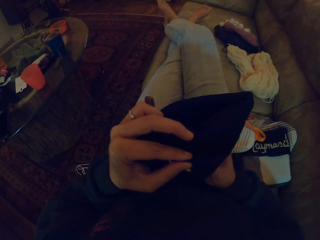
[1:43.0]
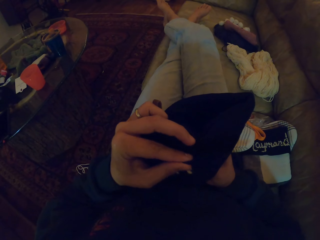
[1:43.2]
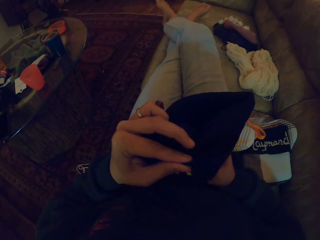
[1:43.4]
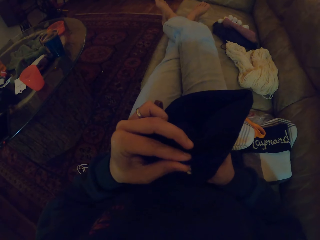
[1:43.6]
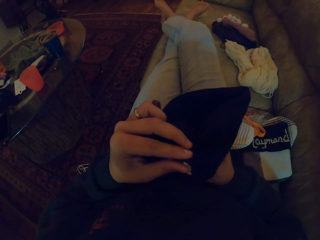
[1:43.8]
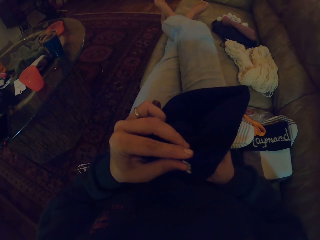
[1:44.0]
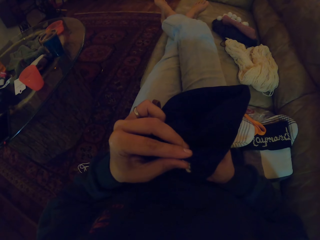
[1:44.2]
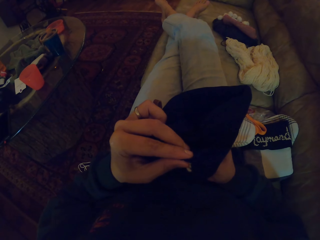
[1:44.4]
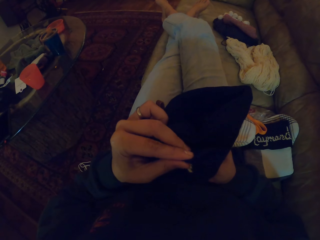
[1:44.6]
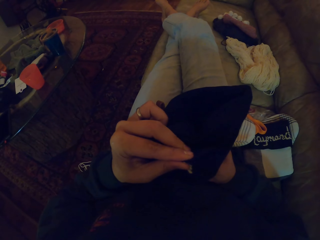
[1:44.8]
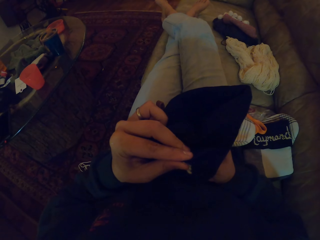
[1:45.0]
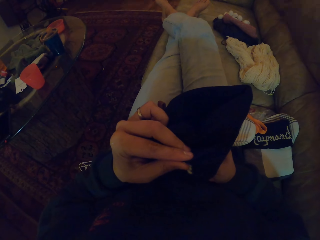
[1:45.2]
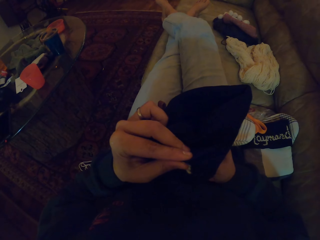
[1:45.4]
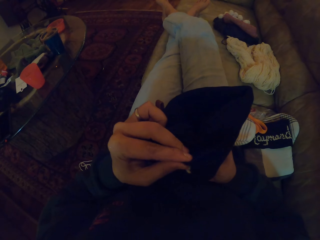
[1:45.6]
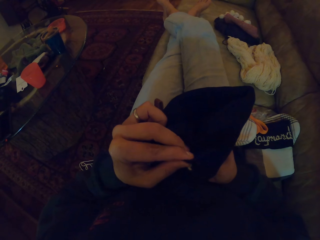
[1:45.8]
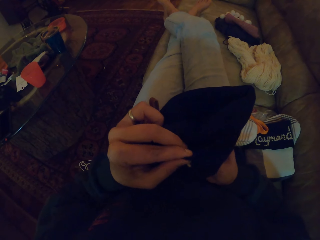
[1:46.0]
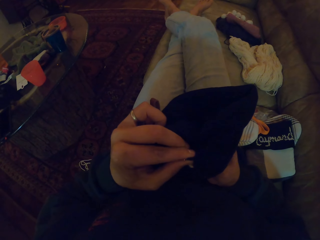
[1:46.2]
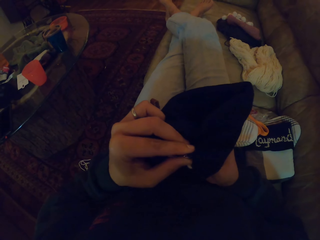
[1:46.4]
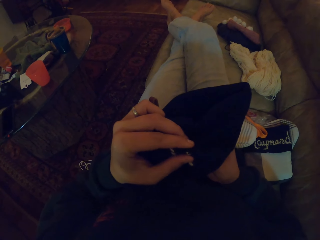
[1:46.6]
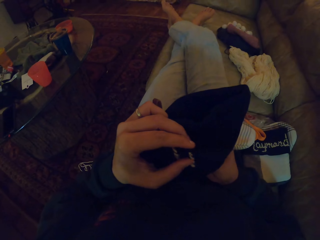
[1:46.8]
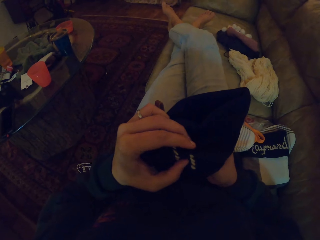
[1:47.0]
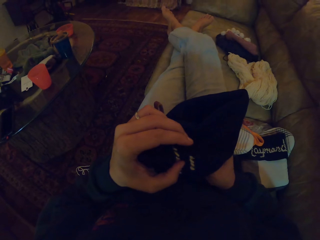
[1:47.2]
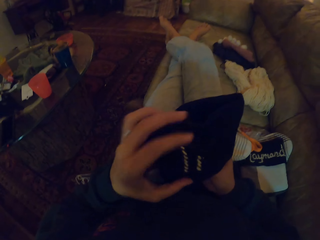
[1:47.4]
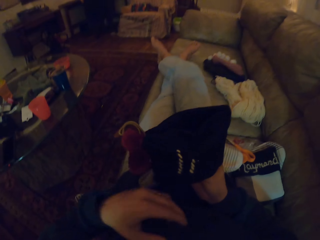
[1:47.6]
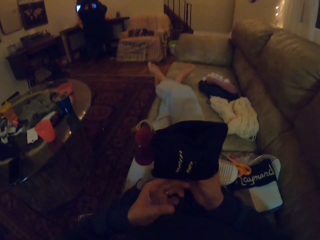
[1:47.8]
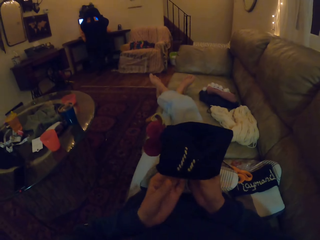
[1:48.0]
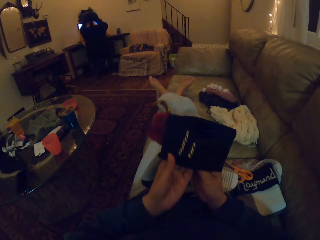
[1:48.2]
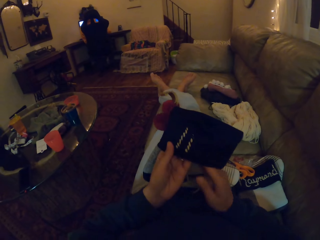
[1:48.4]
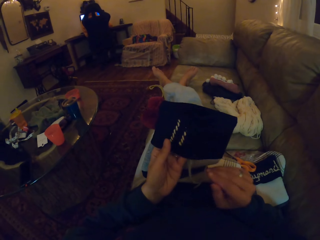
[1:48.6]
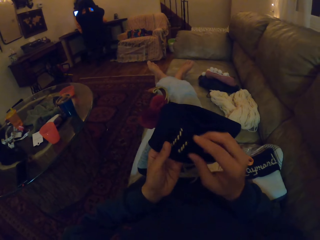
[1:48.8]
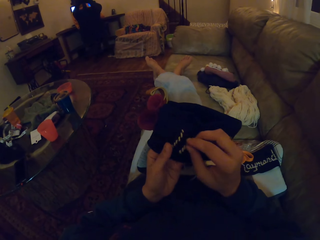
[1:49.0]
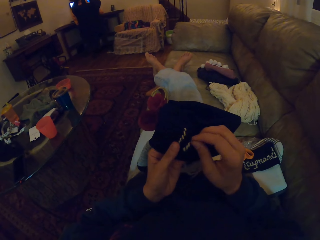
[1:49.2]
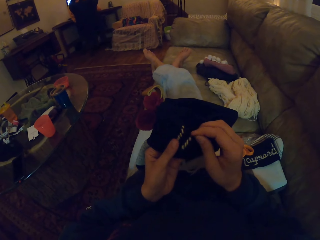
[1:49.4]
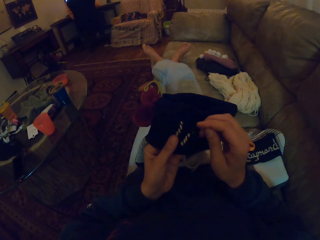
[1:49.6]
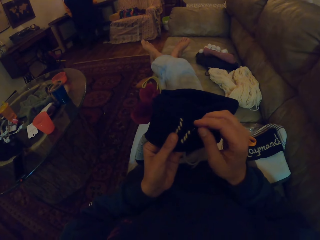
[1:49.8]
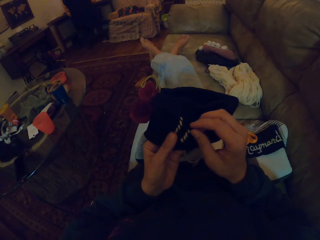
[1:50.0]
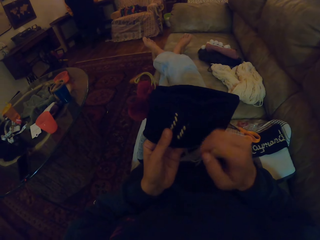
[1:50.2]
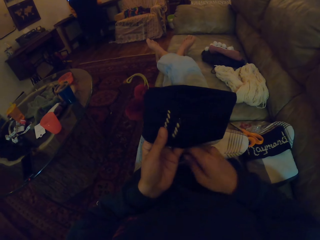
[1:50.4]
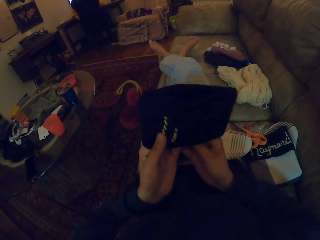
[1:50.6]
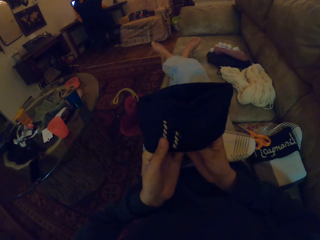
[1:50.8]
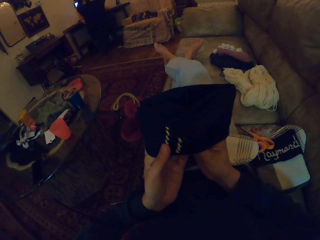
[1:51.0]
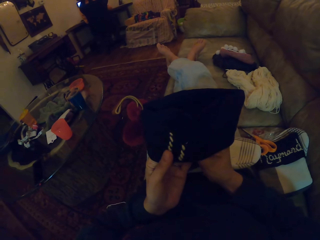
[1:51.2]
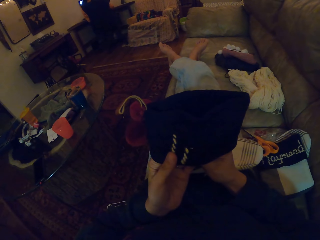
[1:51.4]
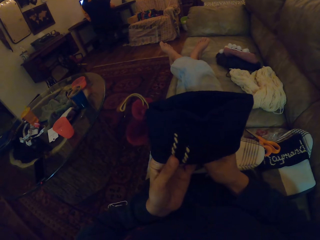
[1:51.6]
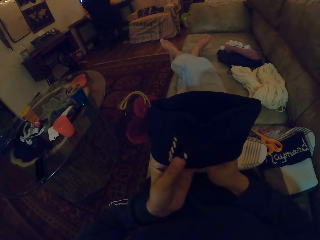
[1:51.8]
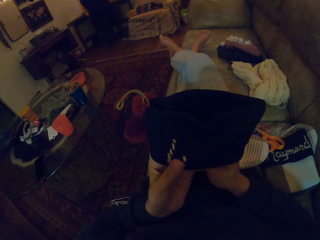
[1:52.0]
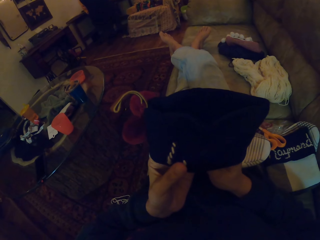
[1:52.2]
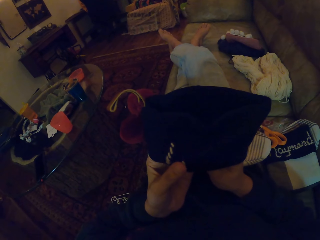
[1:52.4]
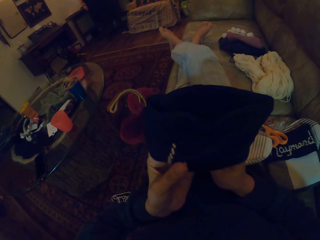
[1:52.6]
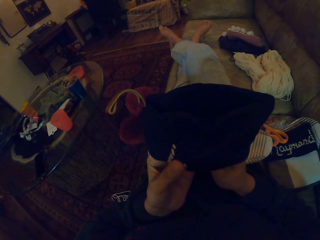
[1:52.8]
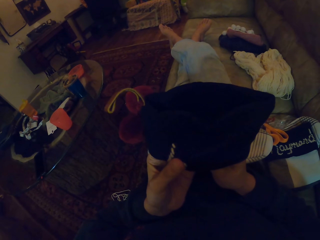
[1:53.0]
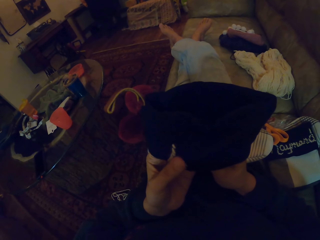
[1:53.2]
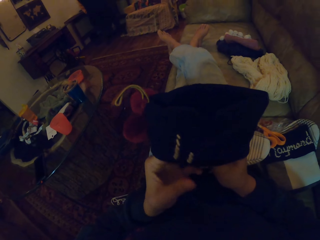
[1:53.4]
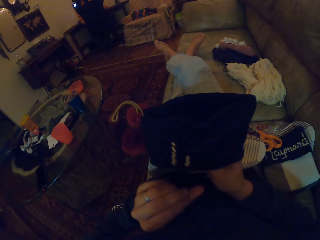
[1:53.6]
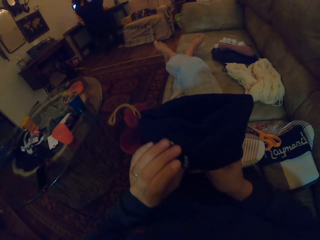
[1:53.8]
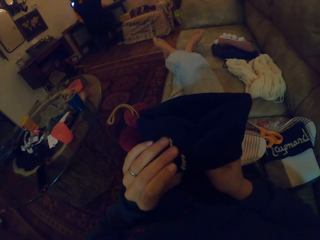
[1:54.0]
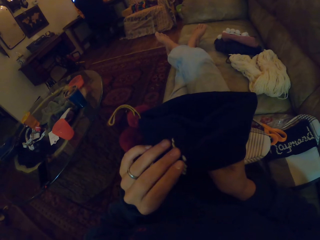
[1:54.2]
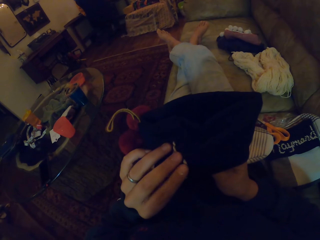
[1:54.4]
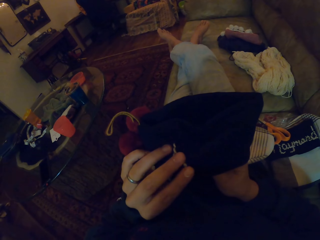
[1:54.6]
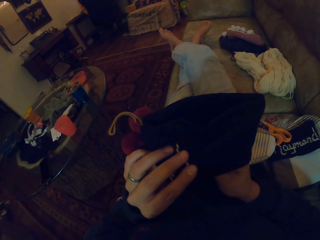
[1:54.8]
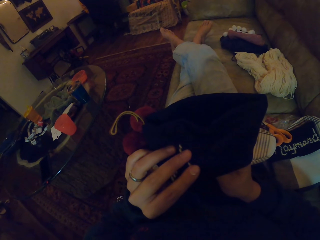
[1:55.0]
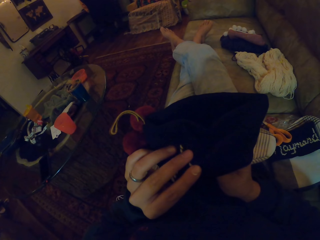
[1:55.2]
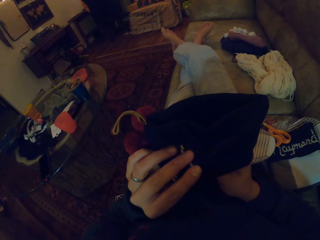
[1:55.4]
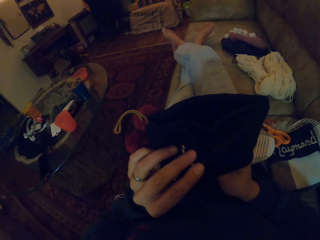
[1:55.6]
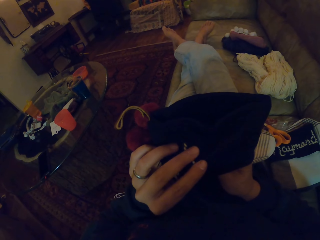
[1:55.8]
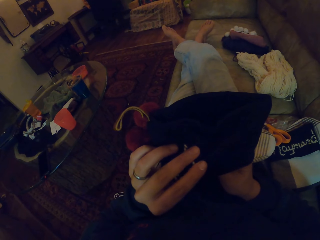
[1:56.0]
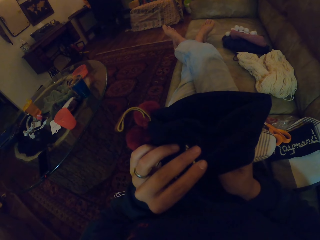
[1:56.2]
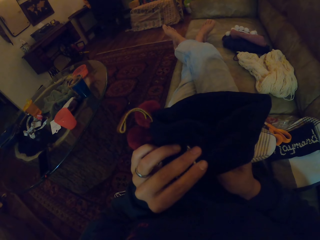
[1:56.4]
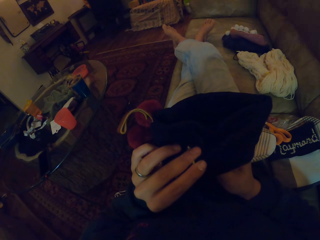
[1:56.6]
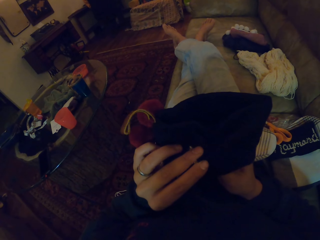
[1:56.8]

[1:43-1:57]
The camera wearer straightens a thread in a crochet. They insert a needle in the crochet.

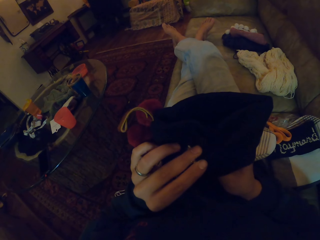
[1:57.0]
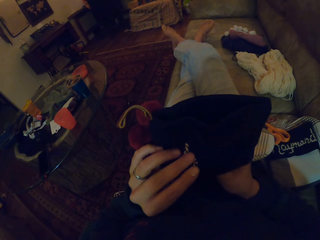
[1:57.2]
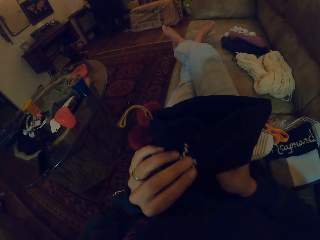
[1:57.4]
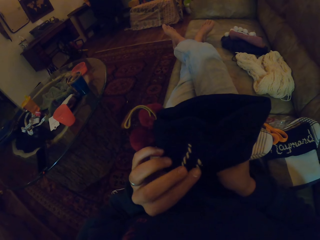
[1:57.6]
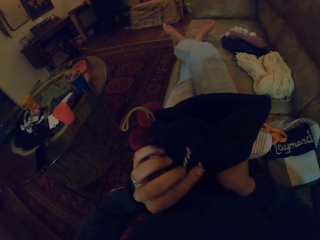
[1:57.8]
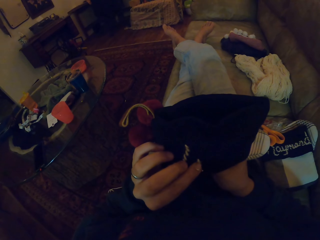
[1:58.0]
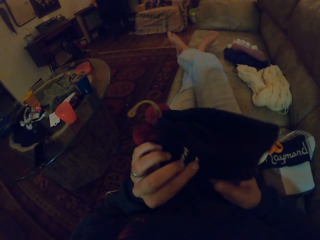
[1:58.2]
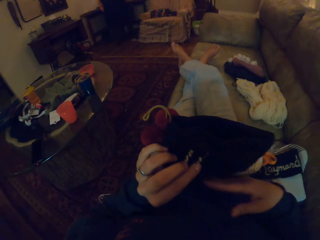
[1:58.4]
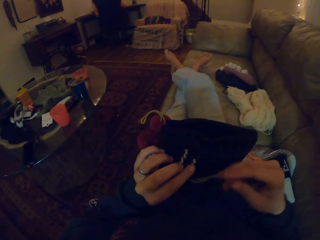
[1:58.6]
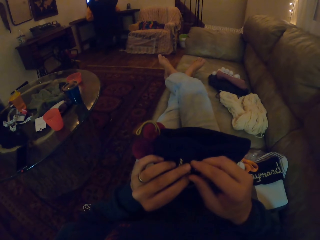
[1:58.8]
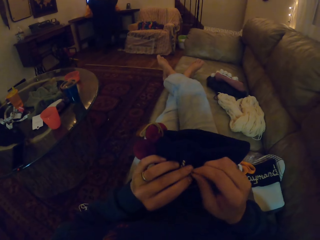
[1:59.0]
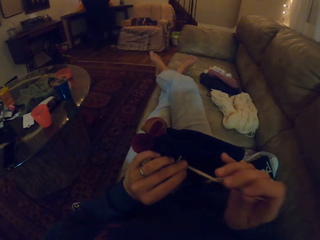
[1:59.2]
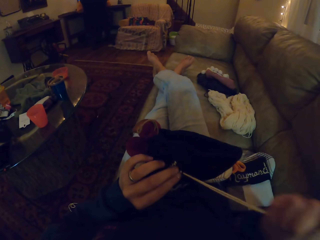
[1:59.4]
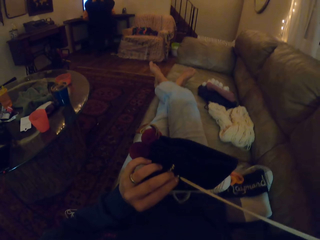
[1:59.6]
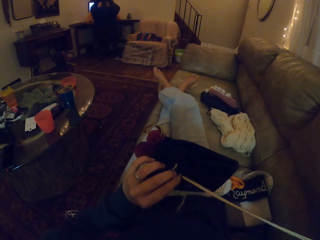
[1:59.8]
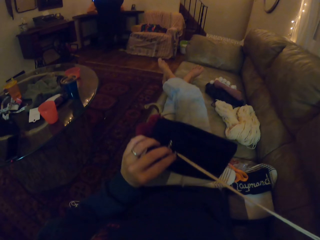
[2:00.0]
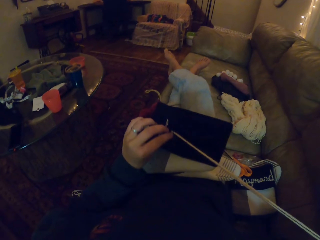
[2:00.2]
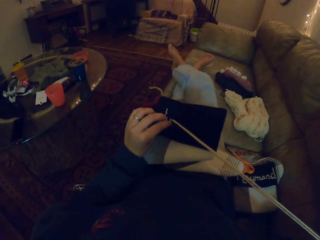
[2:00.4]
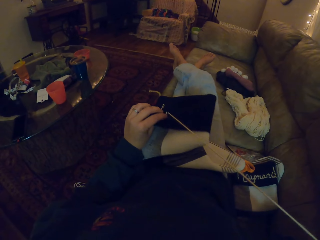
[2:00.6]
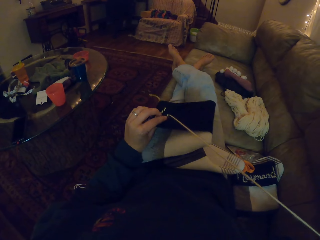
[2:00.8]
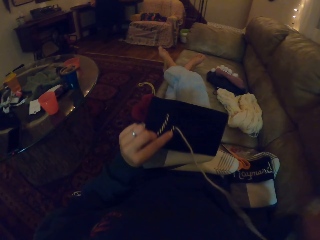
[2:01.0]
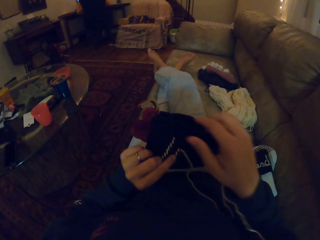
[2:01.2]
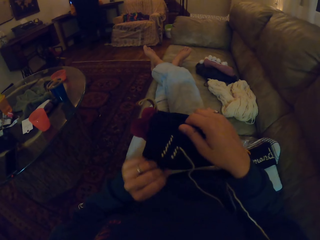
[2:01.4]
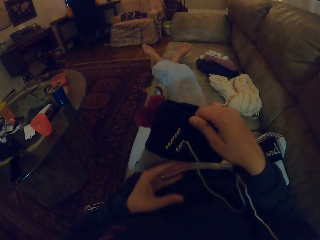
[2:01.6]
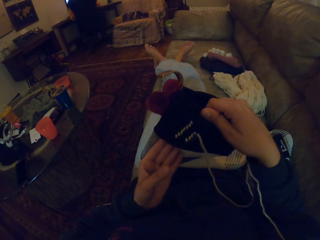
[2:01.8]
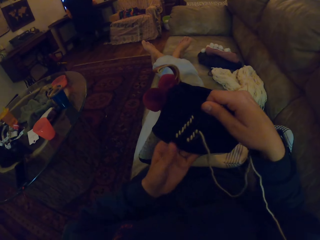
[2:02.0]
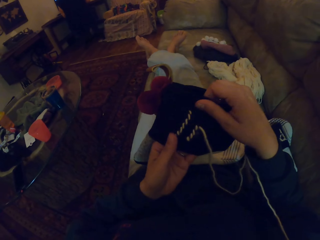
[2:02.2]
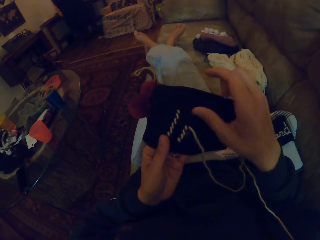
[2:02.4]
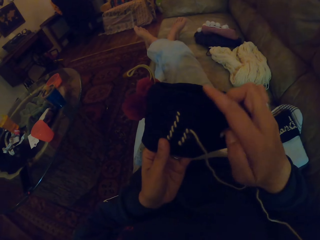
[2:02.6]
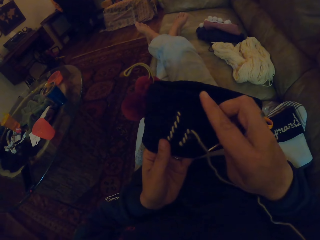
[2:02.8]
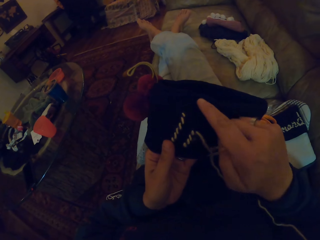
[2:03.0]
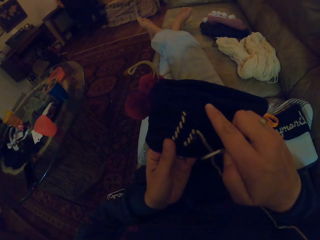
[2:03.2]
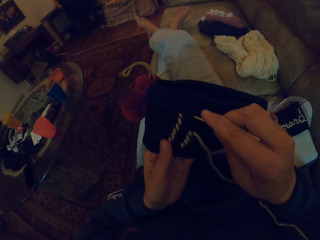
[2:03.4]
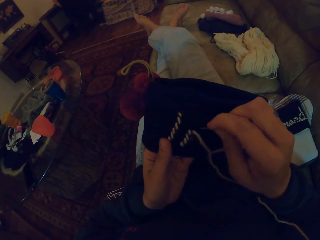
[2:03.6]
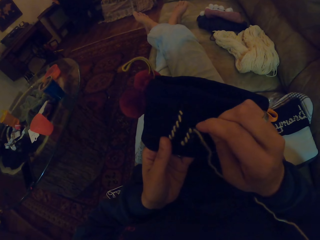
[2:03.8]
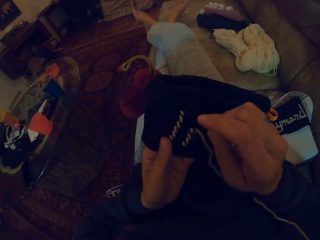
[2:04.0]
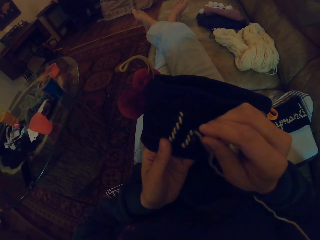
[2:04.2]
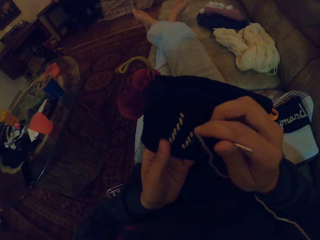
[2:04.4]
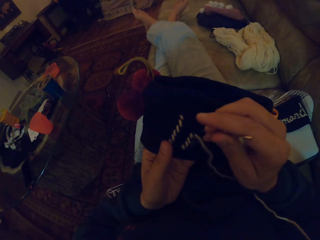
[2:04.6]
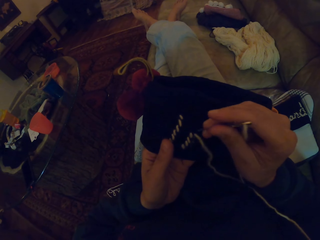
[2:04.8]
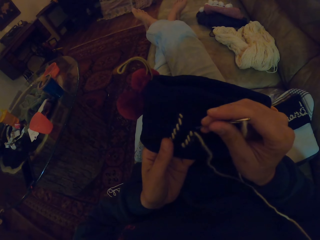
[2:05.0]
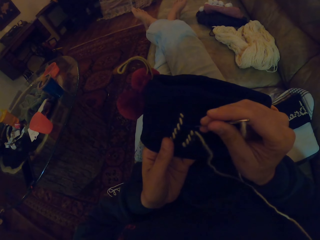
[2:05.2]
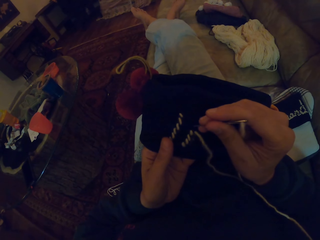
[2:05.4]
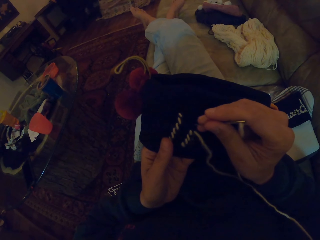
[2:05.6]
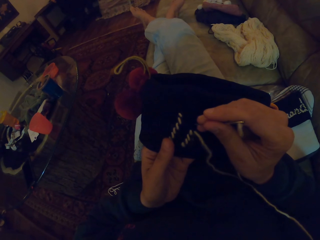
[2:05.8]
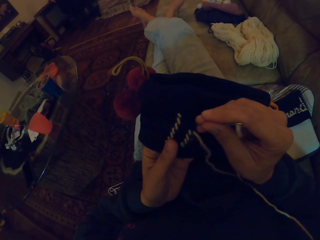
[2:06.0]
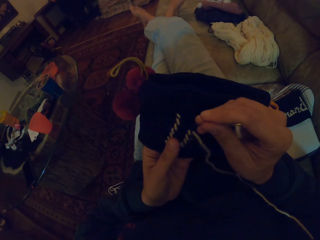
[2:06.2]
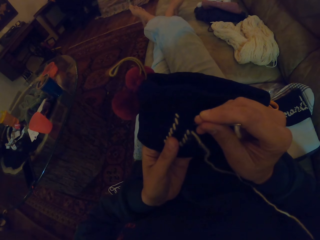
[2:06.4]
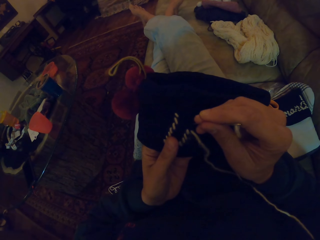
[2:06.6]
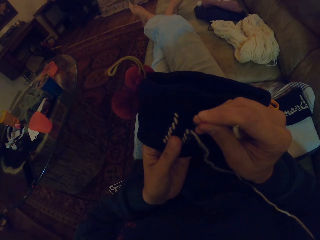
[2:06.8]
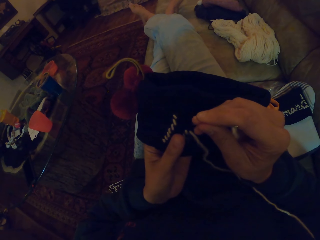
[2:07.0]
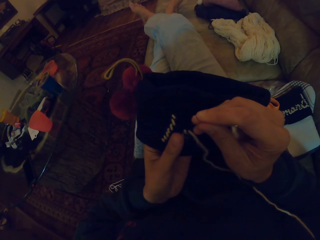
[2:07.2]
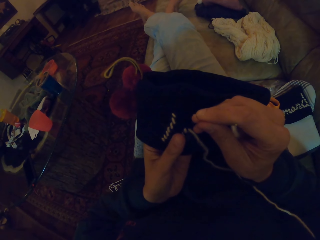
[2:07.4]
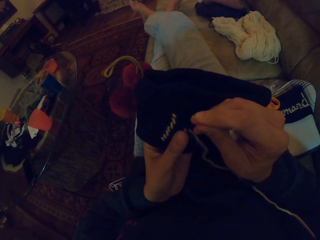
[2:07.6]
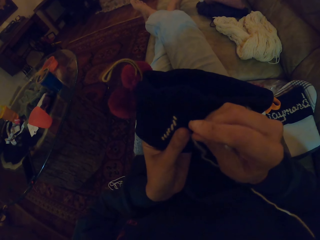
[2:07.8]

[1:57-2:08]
The camera wearer straightens a thread in a crochet. They insert a needle in the crochet.
